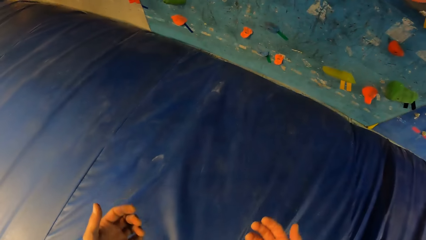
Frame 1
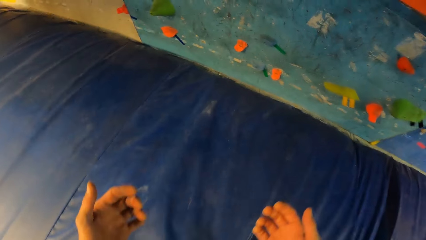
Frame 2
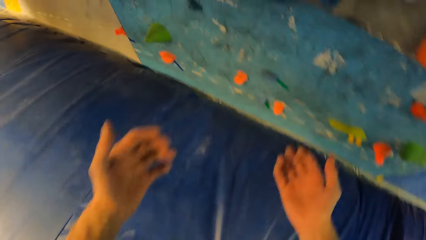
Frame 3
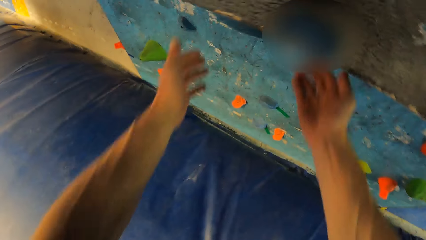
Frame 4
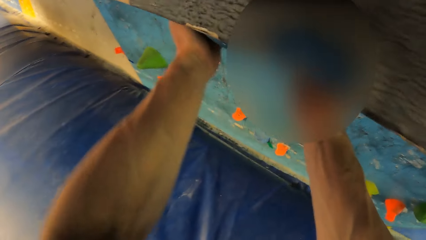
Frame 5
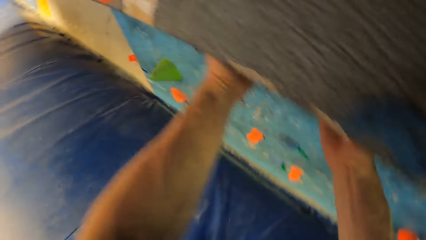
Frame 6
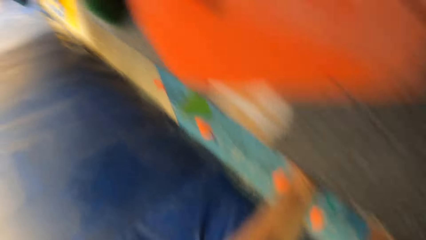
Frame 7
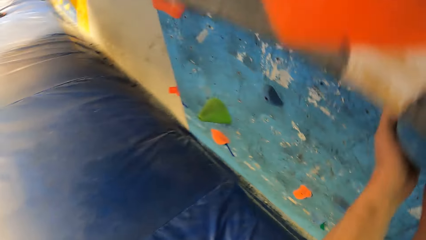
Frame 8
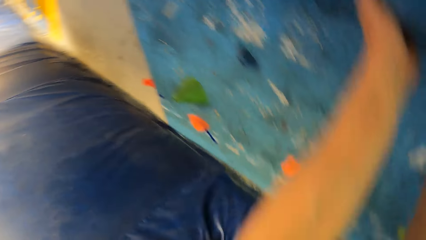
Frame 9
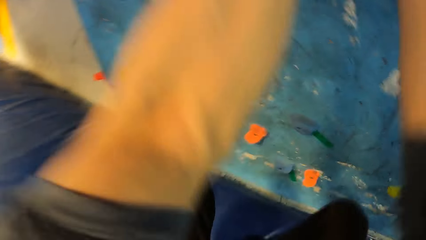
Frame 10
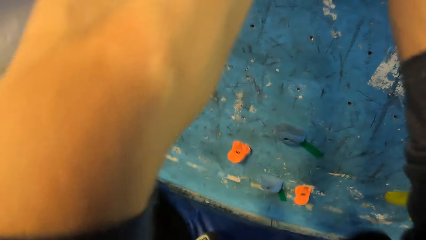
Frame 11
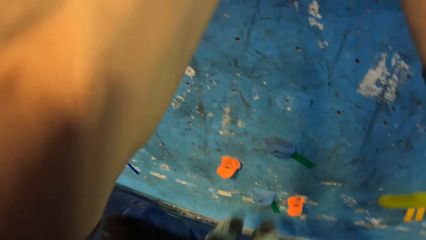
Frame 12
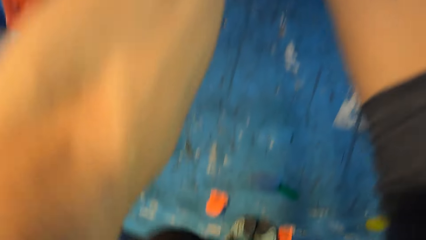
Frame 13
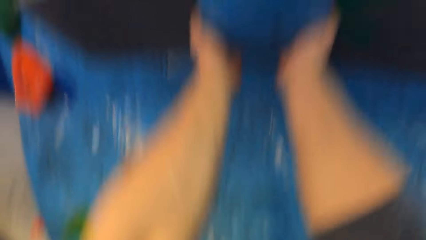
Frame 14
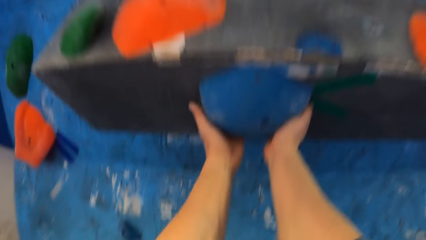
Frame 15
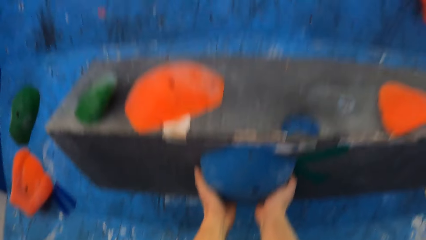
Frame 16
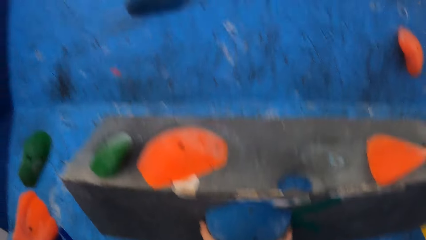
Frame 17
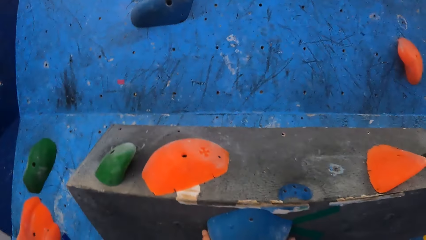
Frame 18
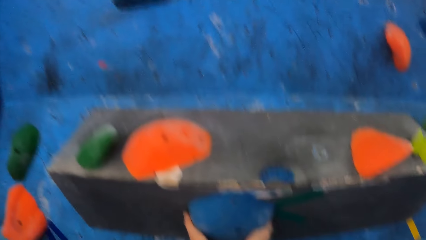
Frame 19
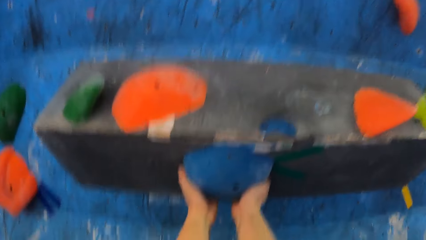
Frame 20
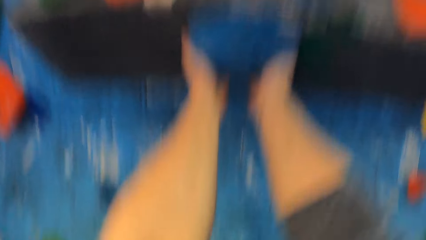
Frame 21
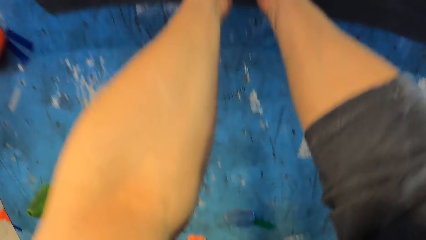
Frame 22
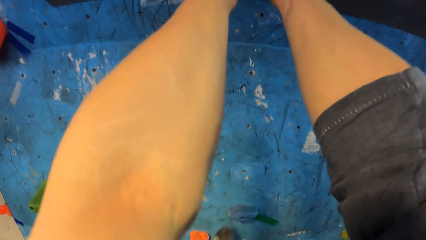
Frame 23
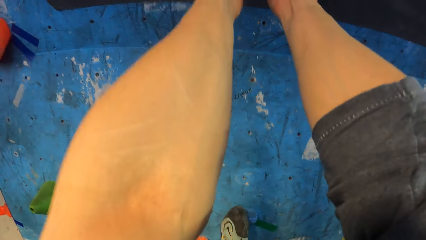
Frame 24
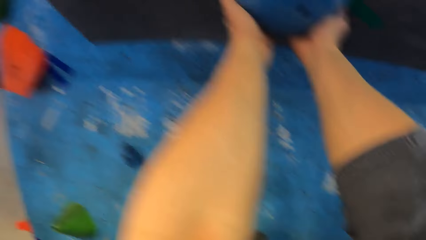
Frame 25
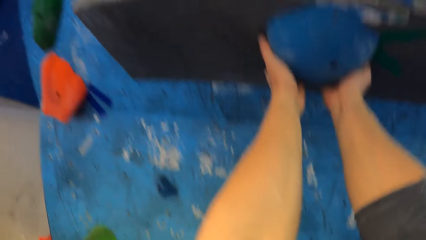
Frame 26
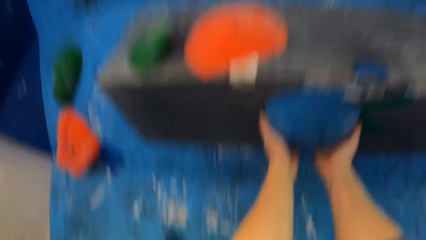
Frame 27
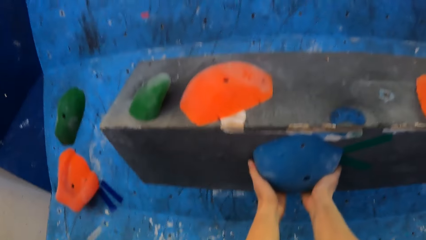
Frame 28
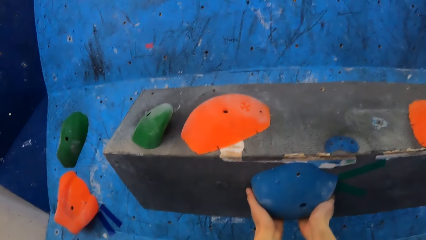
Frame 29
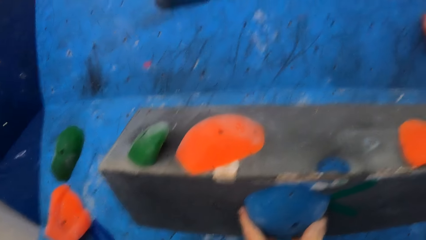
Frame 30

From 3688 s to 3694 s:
The camera wearer climbs the bouldering wall with both hands.

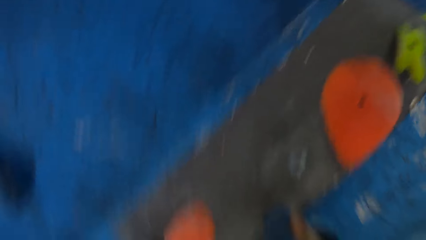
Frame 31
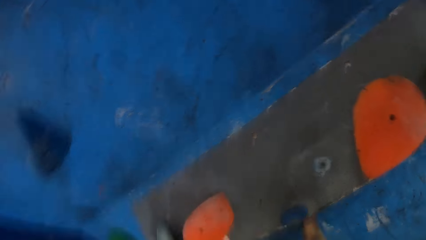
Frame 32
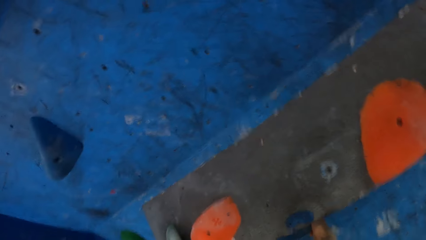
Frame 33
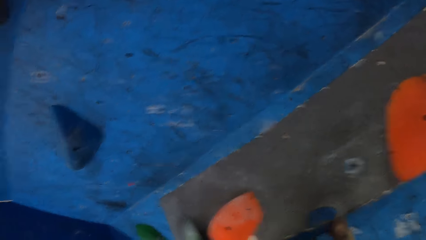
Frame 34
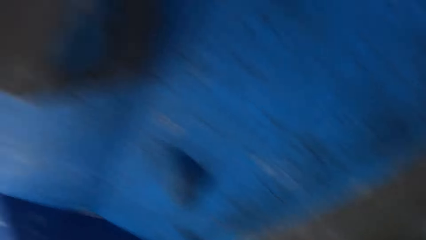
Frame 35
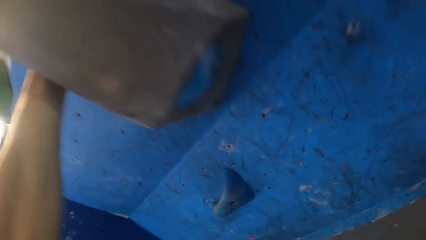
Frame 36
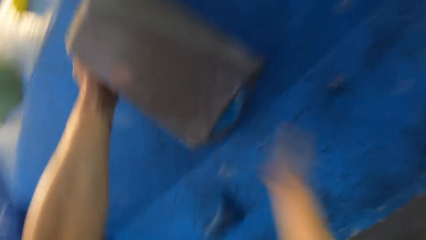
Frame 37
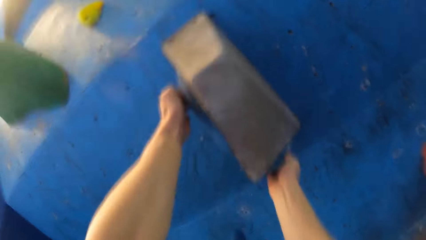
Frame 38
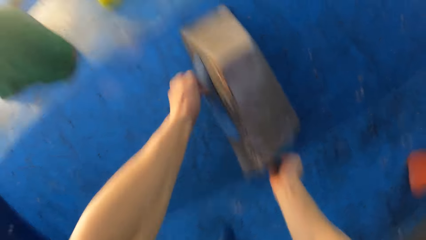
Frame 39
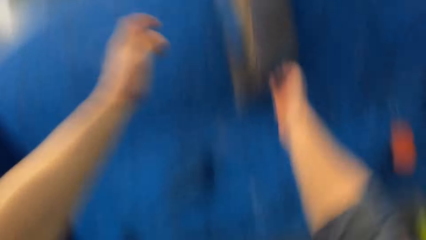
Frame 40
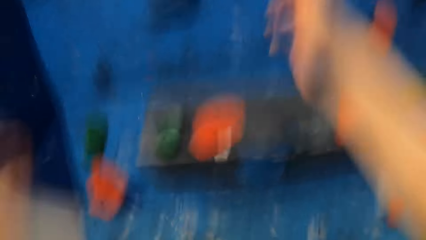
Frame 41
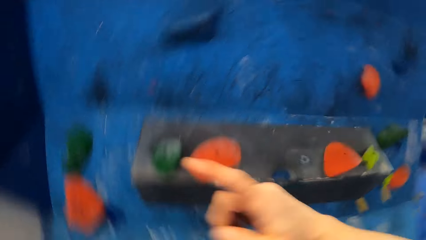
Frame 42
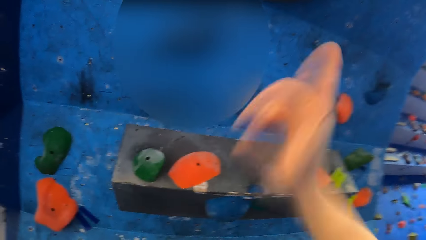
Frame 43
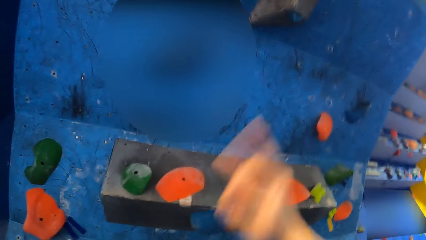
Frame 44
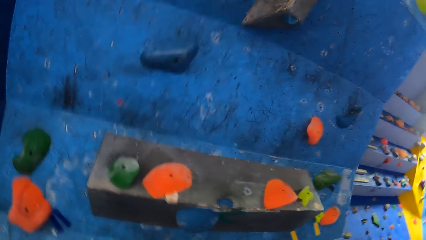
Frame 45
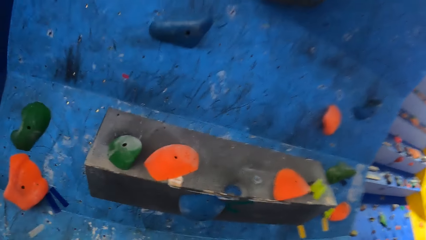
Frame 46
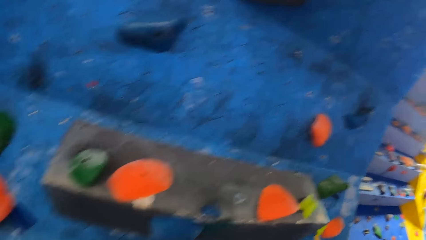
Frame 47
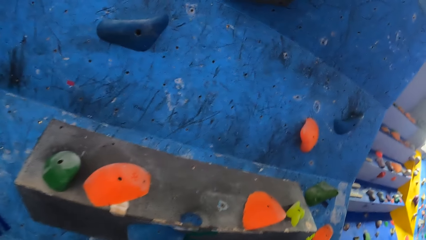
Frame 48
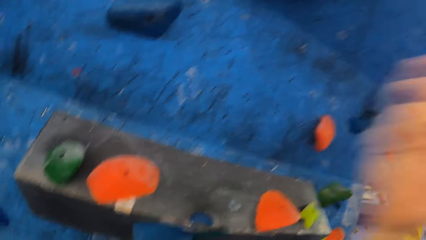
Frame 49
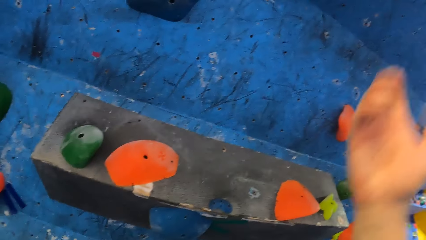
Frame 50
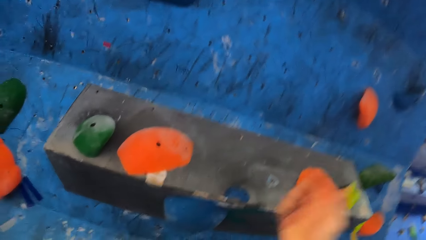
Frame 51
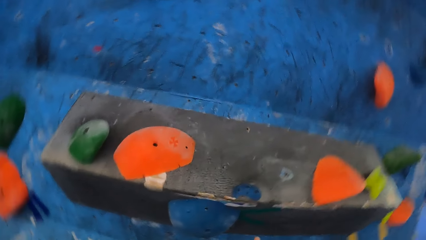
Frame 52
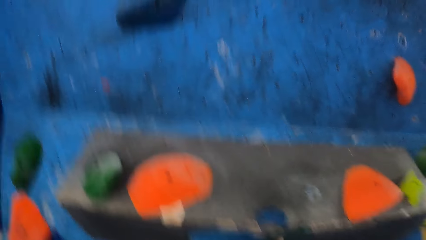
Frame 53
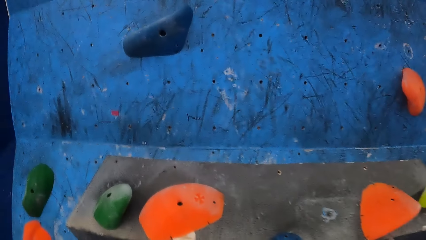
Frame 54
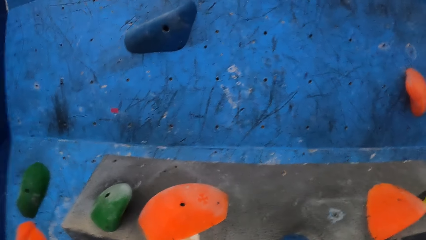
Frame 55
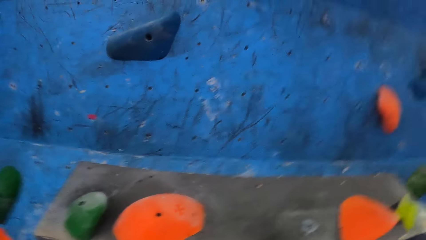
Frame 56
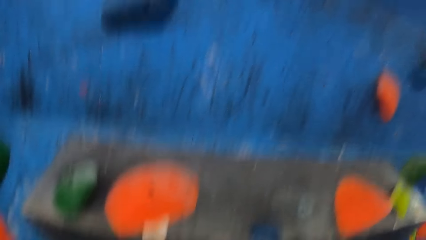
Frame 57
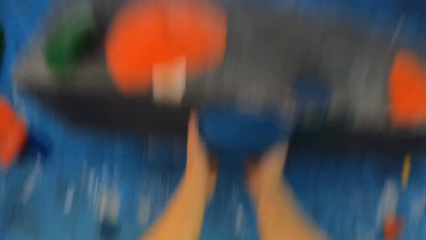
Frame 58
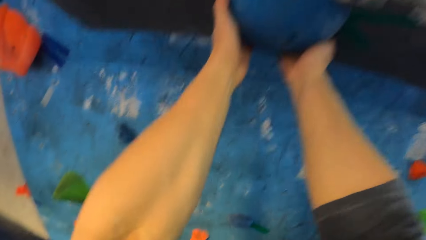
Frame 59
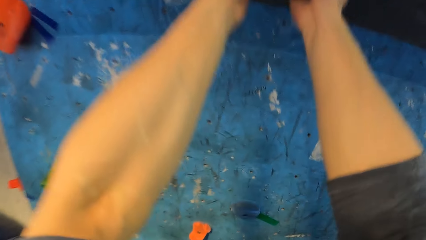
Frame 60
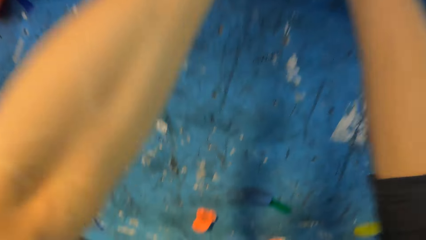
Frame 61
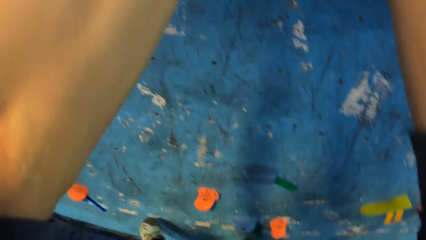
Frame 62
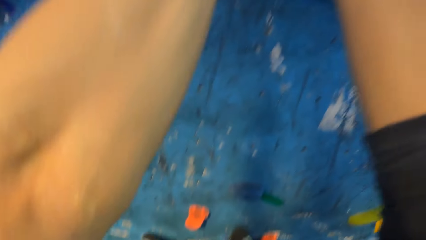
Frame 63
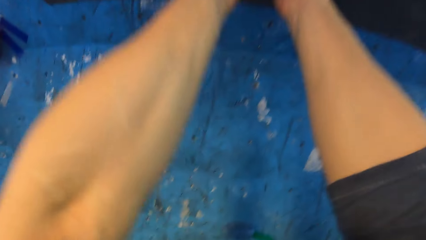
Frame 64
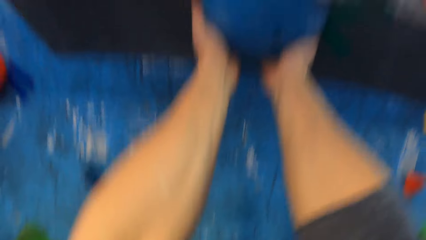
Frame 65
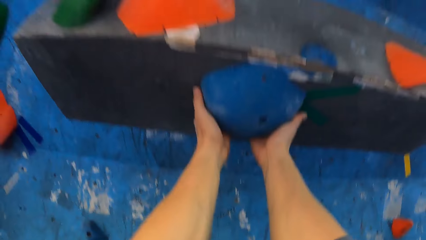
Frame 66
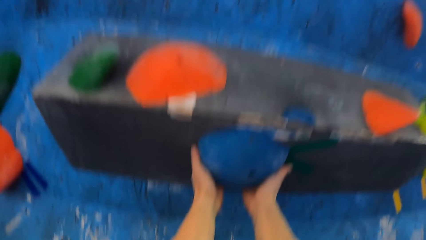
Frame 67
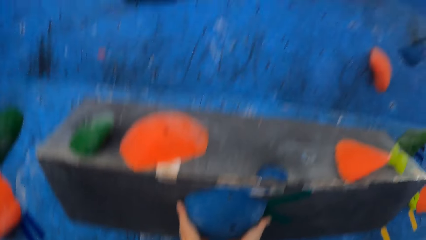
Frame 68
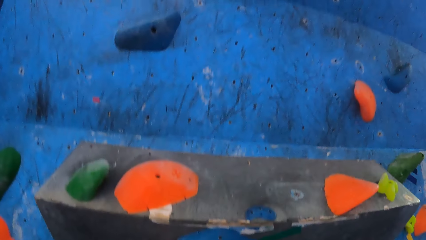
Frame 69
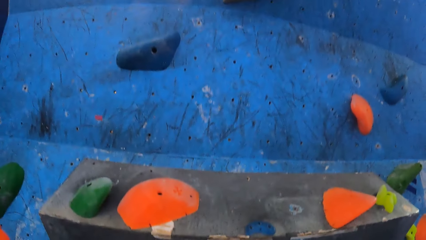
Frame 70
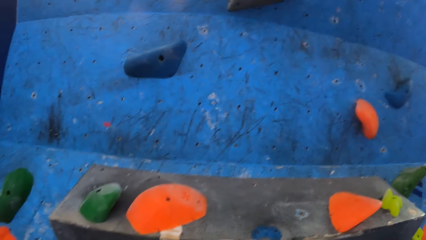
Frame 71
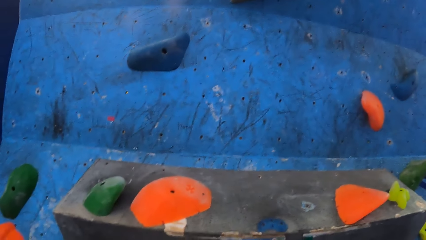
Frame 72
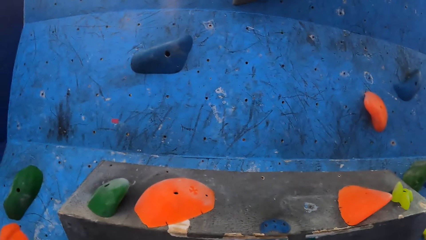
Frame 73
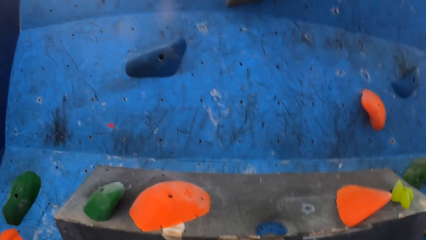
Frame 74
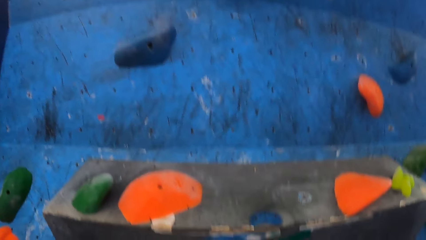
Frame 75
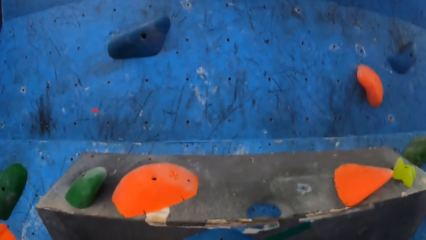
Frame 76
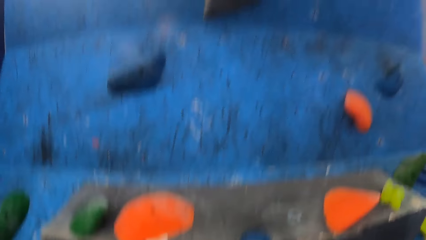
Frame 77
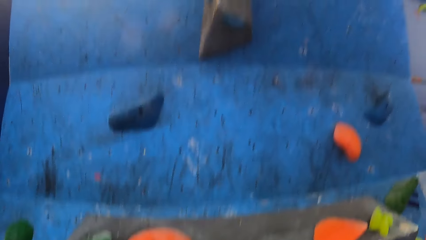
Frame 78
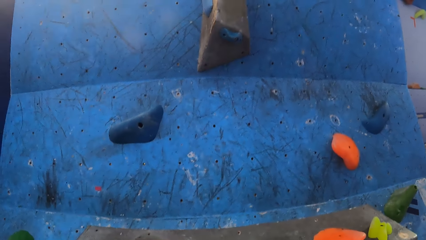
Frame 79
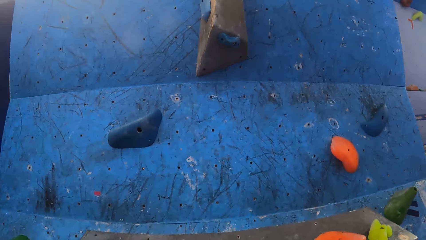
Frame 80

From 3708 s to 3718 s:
The camera wearer falls from the wall. They move towards the wall. They climb the wall.
